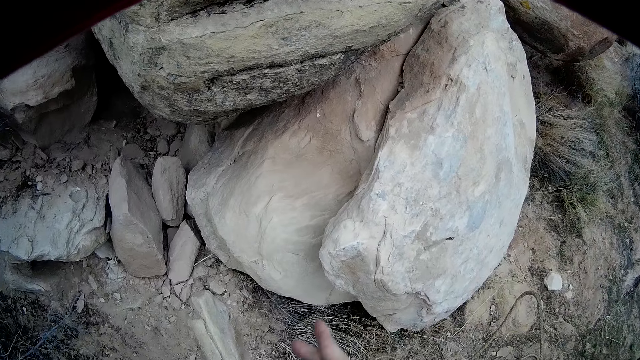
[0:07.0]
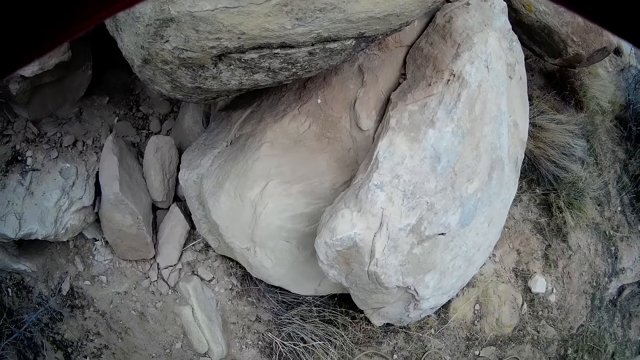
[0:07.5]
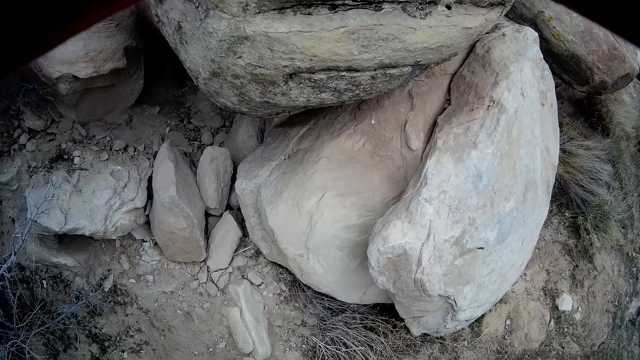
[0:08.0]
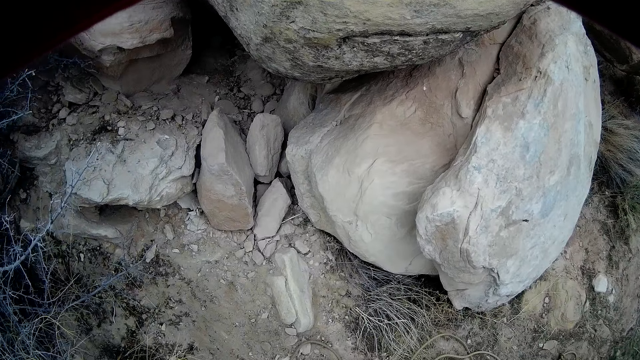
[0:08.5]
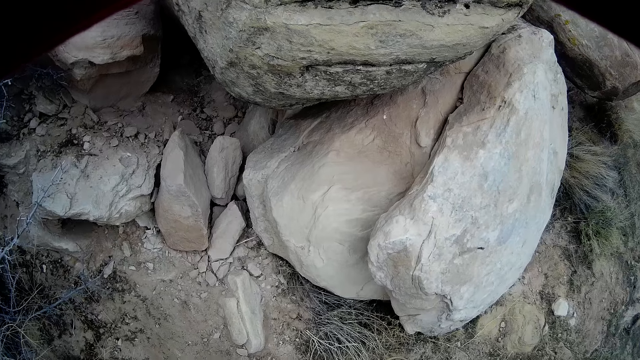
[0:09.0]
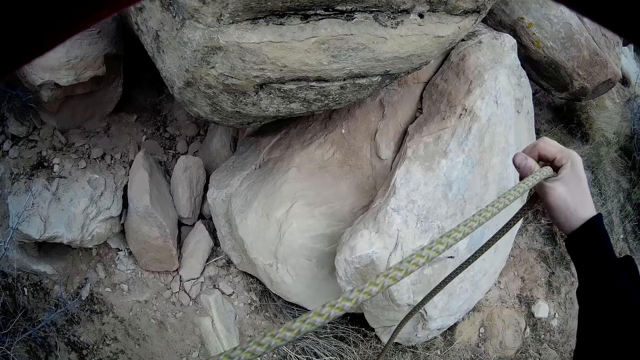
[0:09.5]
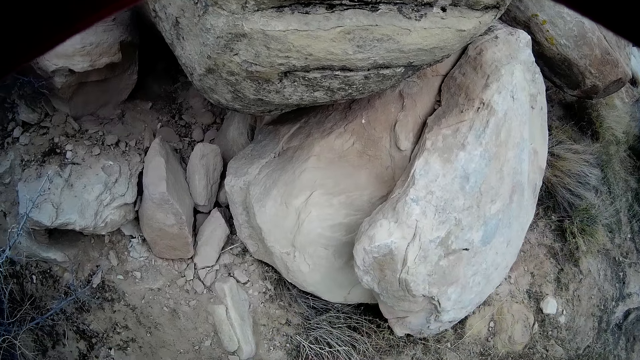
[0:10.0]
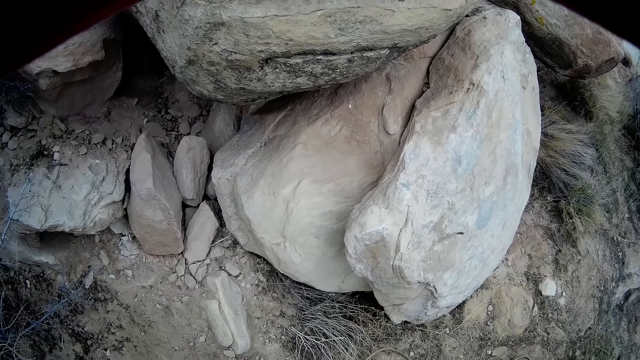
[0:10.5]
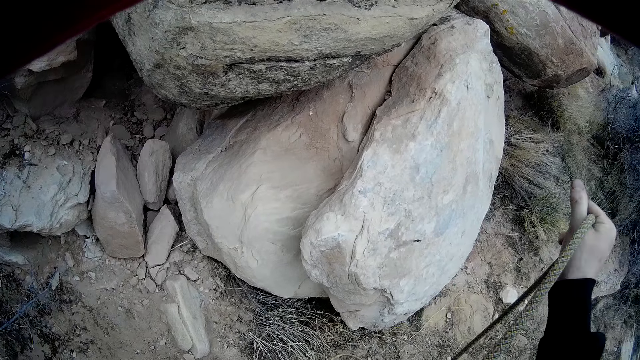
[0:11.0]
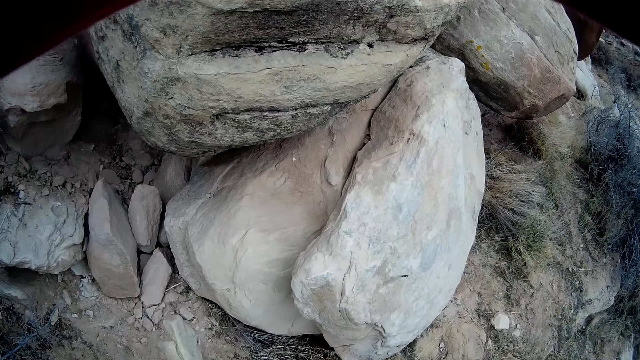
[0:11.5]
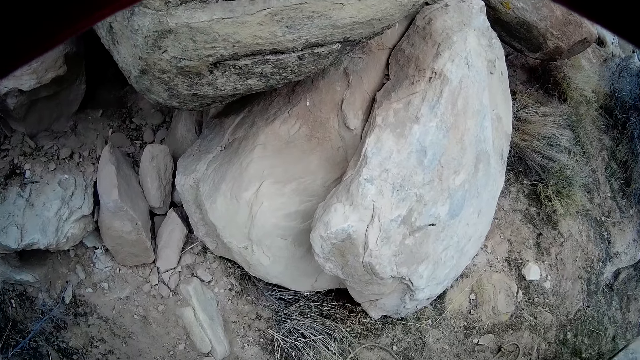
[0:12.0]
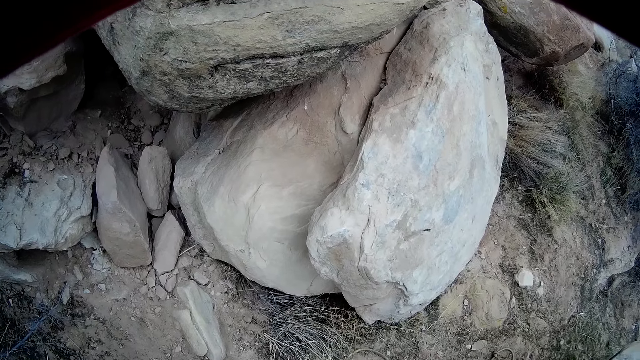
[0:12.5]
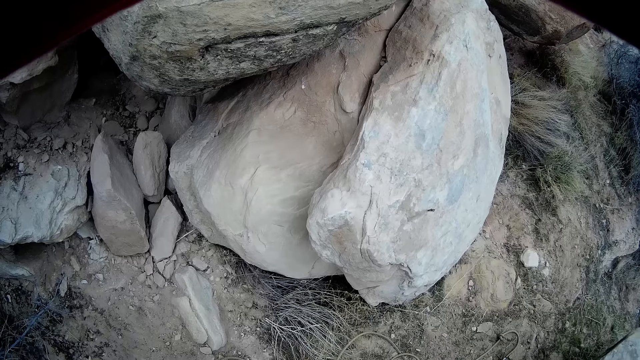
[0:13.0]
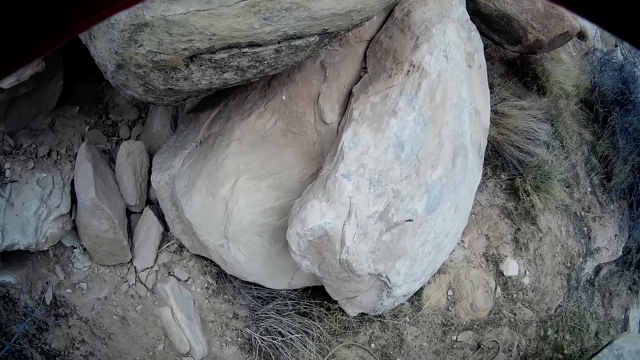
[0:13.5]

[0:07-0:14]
The camera wearer stretches the rope in his right hand with both his hands.

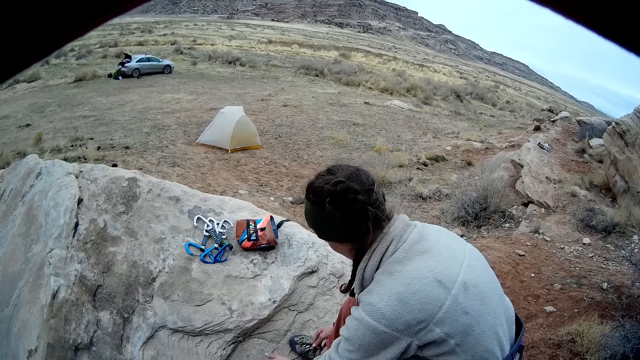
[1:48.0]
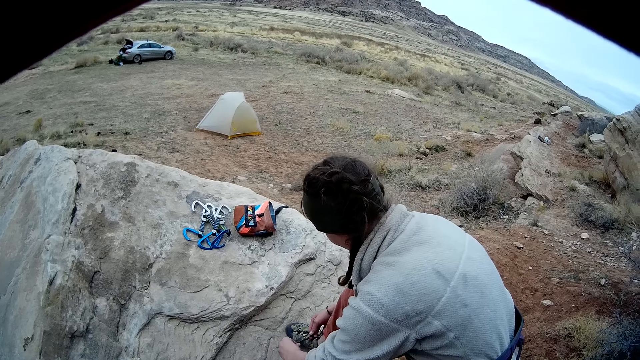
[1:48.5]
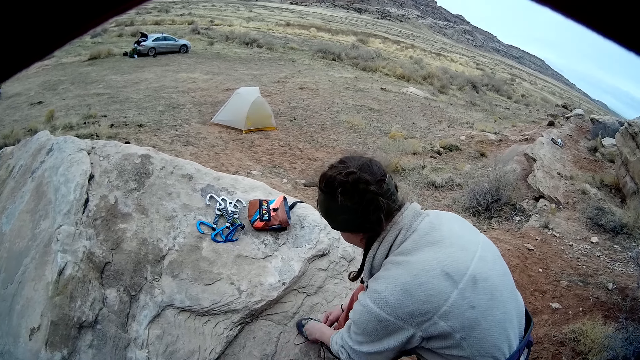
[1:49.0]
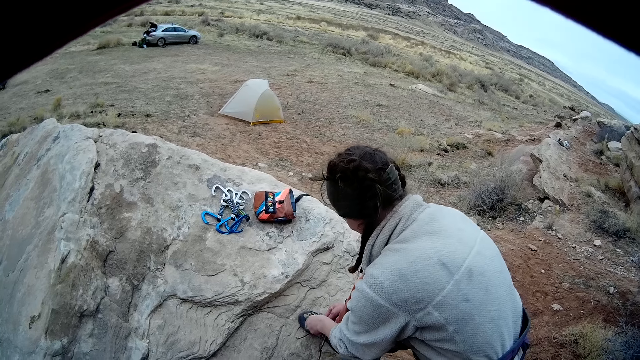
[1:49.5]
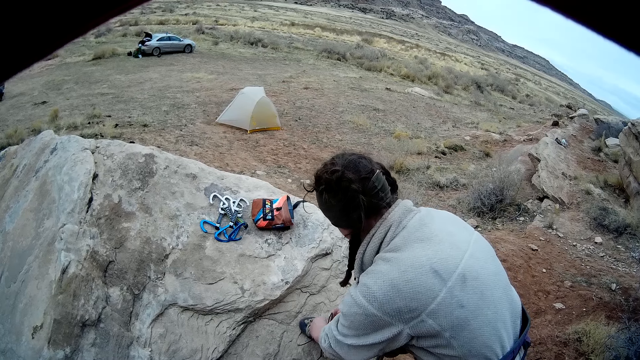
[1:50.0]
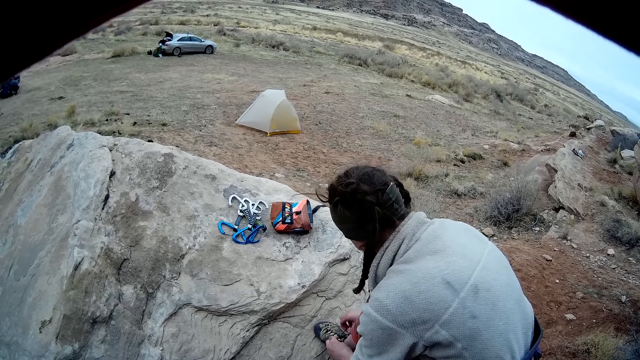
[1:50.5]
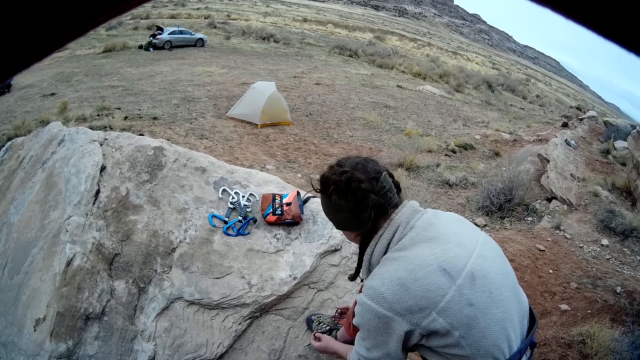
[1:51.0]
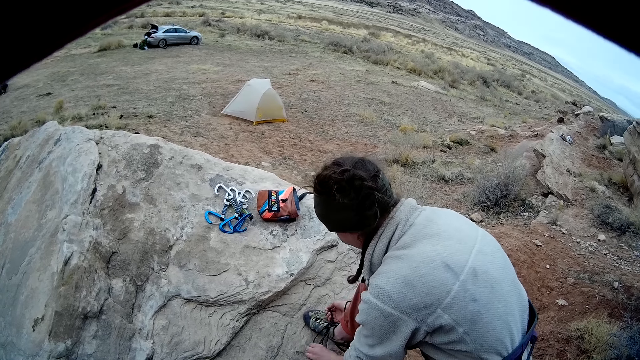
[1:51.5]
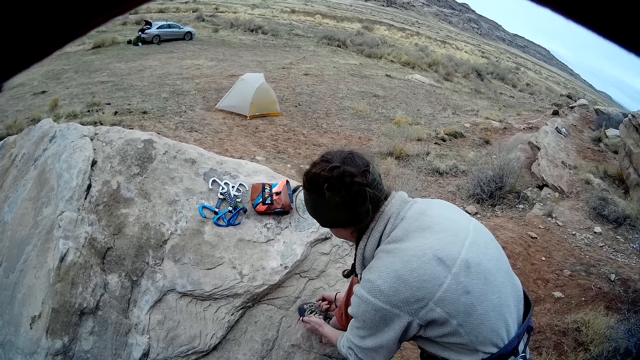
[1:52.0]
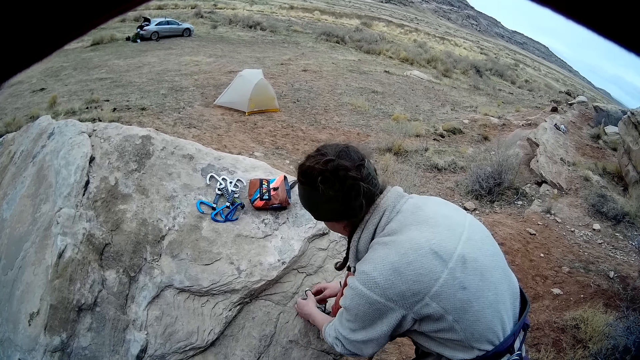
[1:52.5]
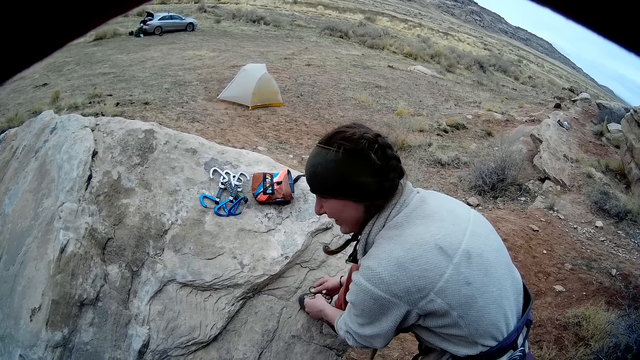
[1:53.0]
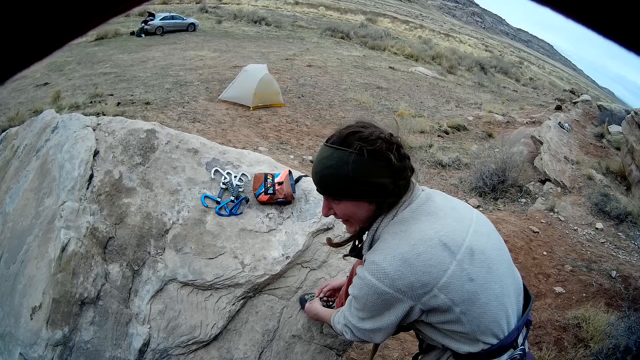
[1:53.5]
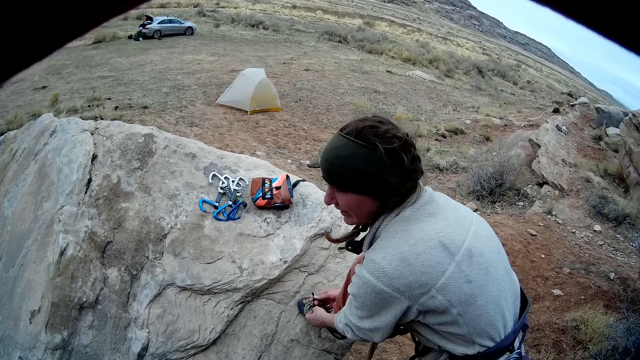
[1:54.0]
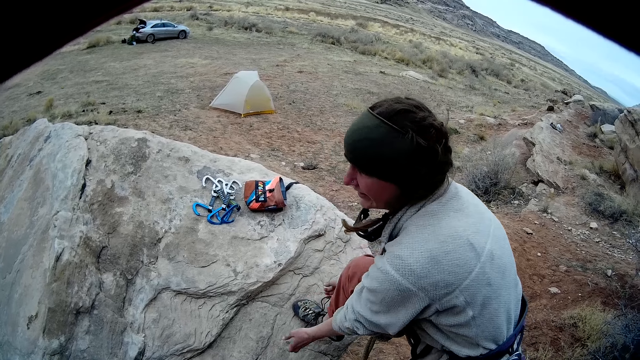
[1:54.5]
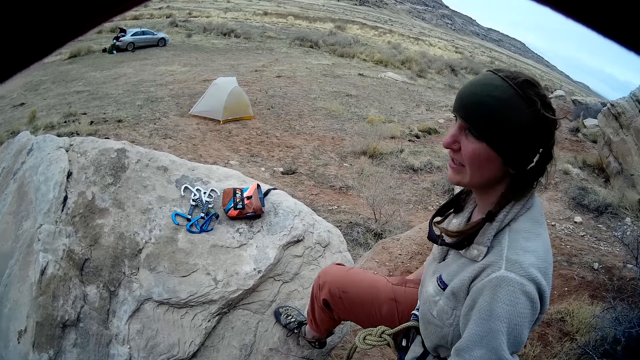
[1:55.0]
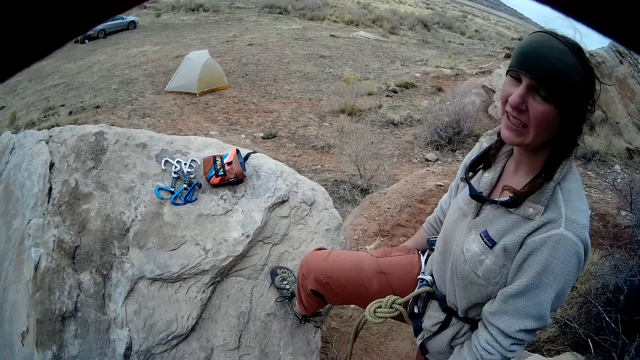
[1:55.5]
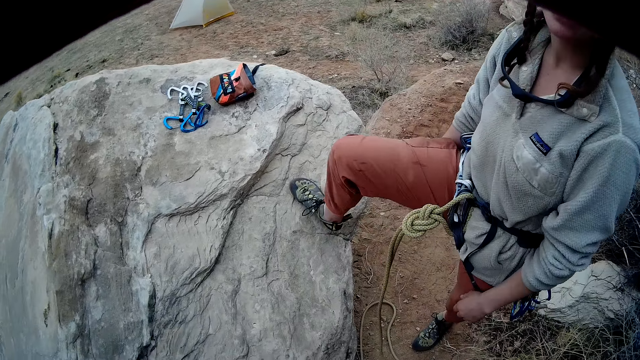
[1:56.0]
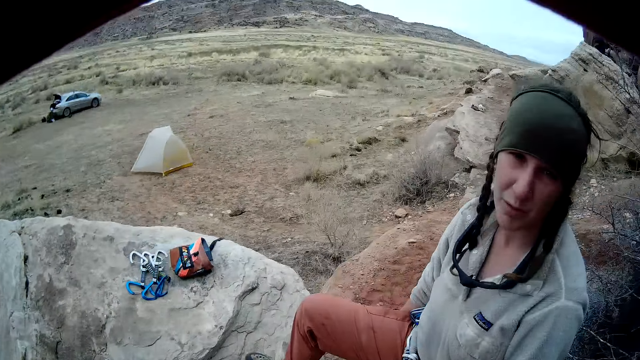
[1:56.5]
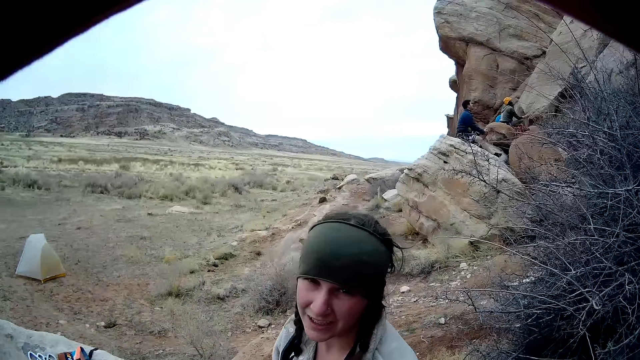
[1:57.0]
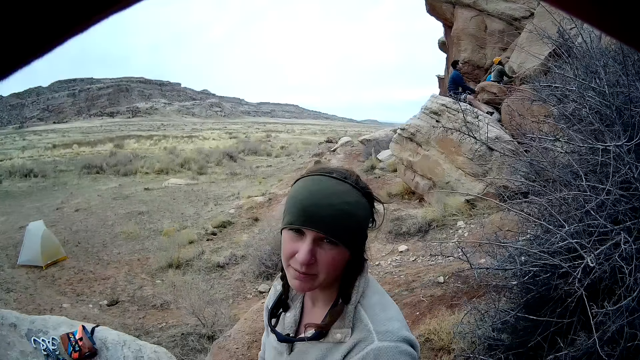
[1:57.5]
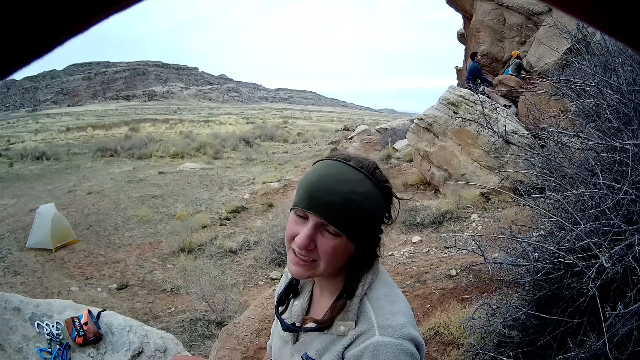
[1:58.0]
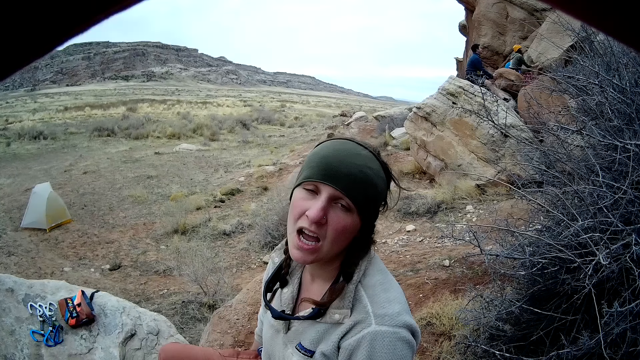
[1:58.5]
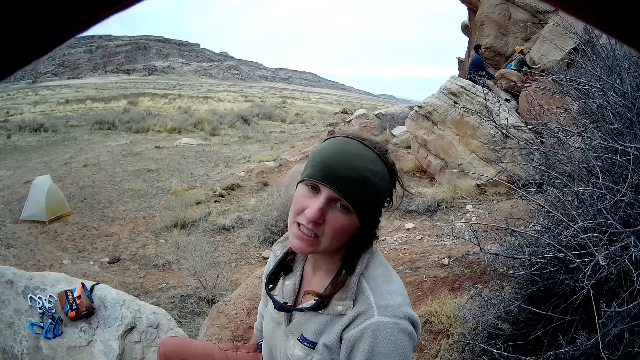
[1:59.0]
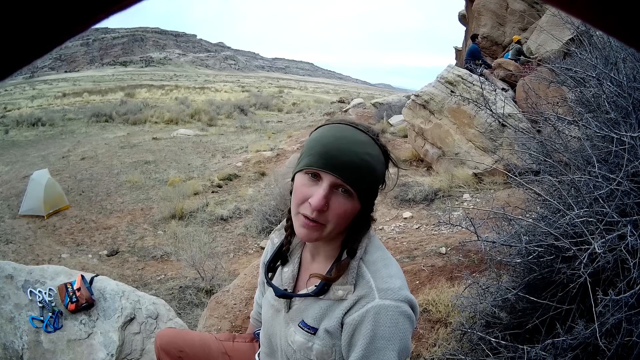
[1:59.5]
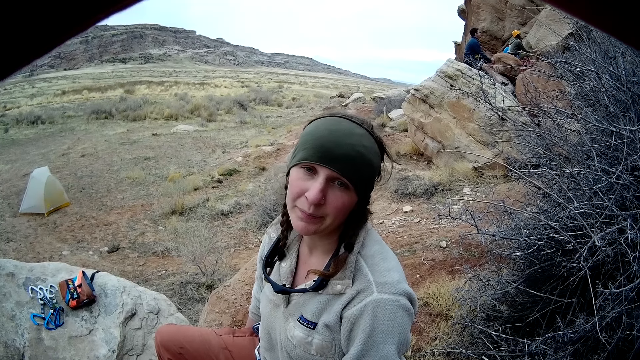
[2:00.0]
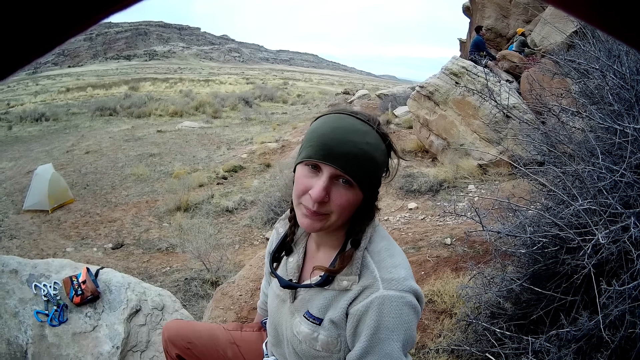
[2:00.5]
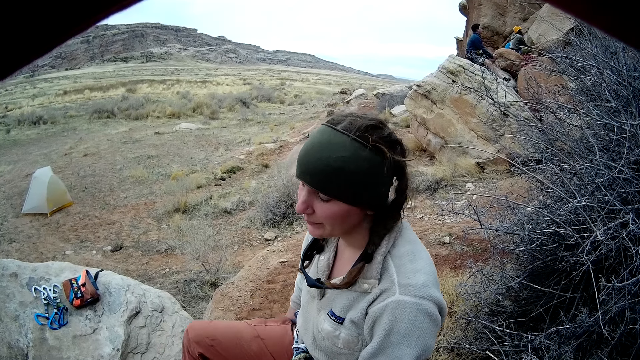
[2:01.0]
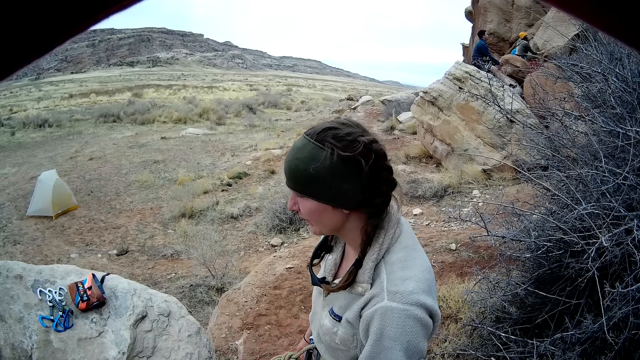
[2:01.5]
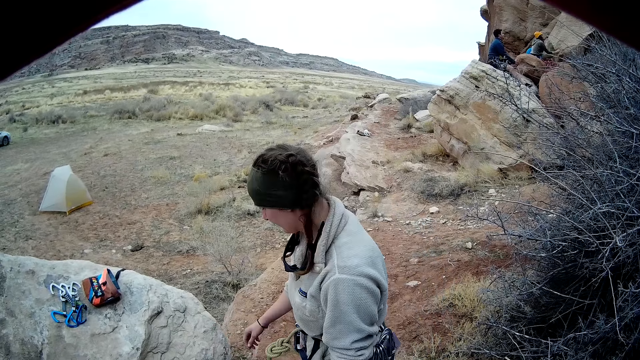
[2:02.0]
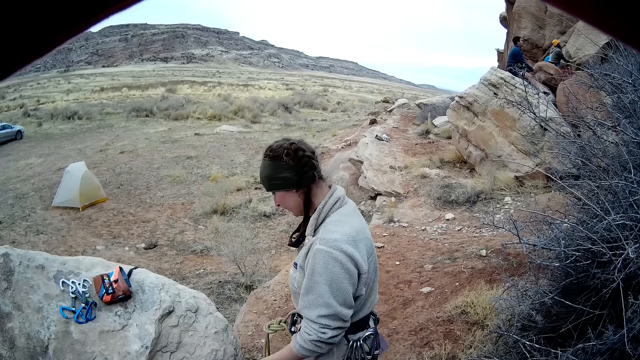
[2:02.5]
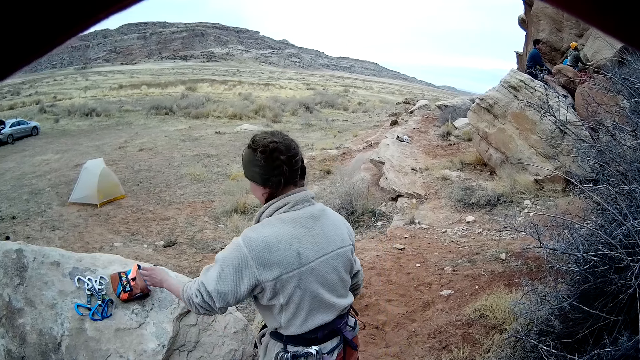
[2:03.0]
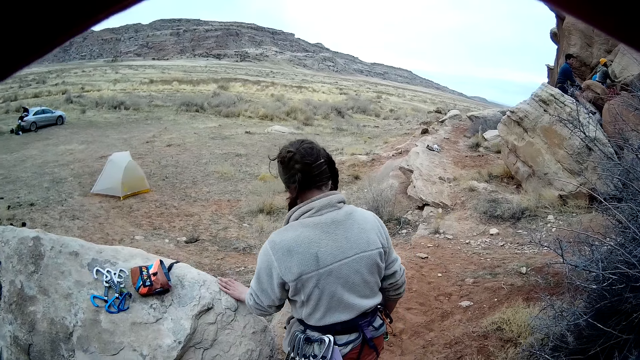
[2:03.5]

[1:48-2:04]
A woman ties her shoelaces. The woman stands. The woman takes both her hands off her shoe. Three persons climb a rock. The woman walks down the rock.
